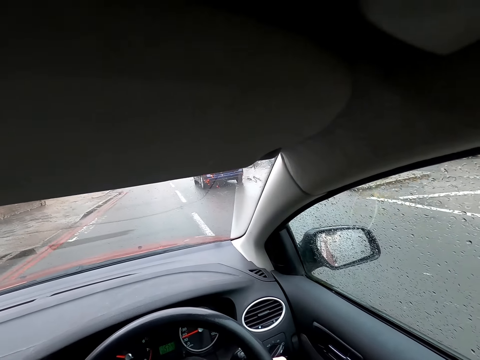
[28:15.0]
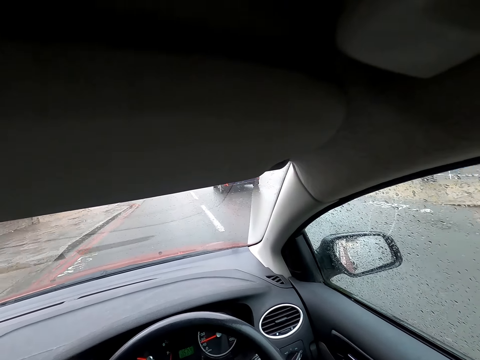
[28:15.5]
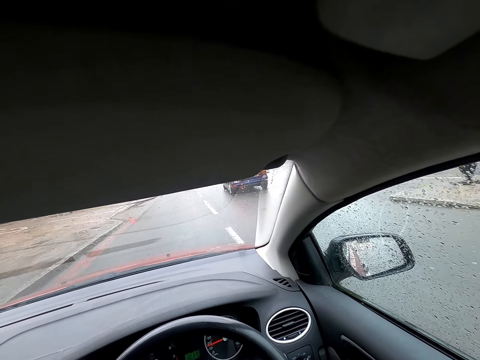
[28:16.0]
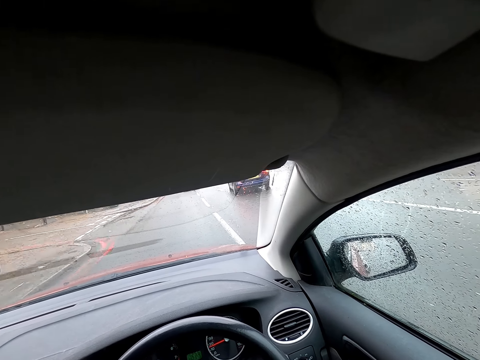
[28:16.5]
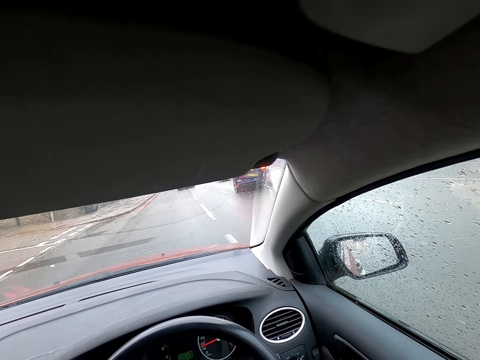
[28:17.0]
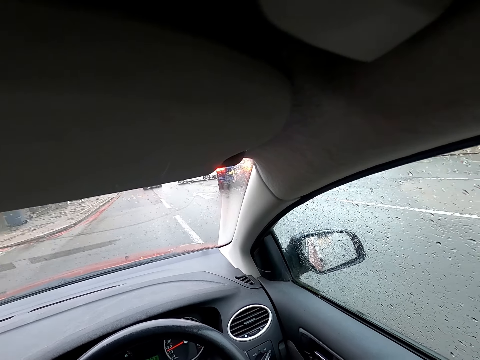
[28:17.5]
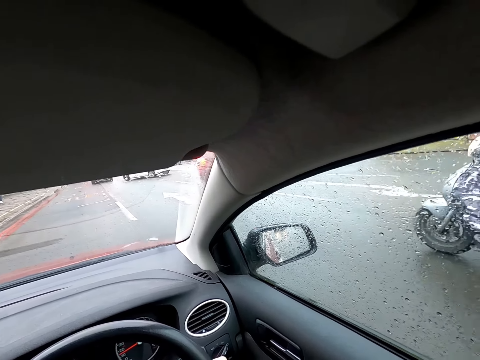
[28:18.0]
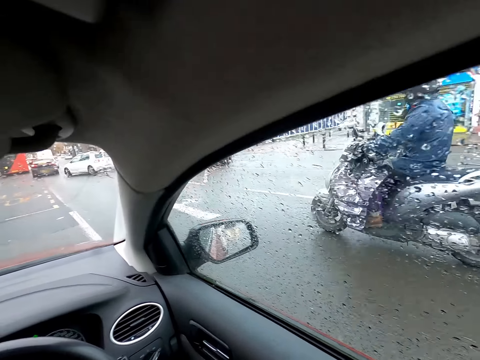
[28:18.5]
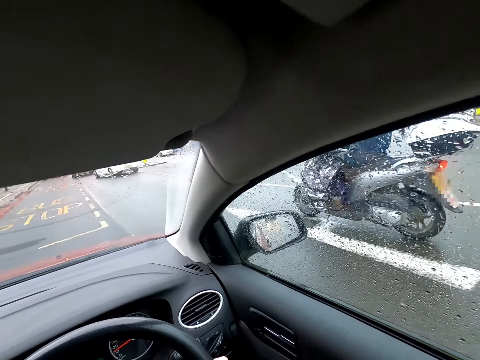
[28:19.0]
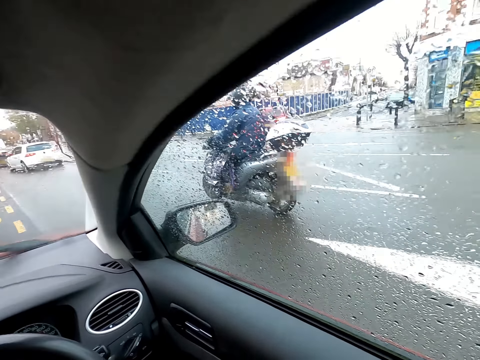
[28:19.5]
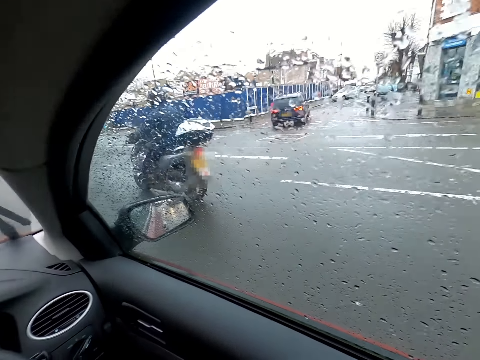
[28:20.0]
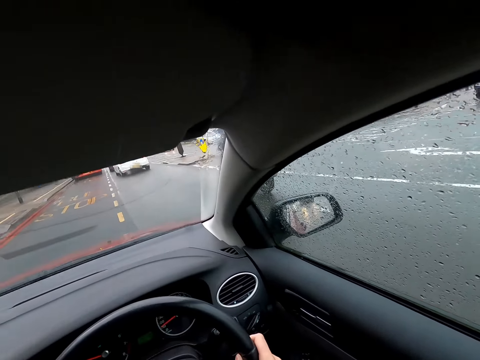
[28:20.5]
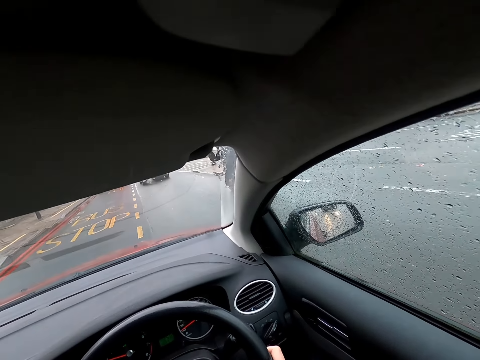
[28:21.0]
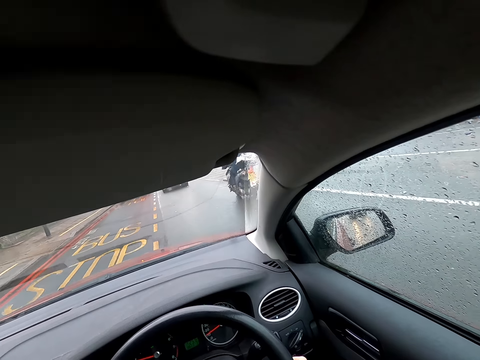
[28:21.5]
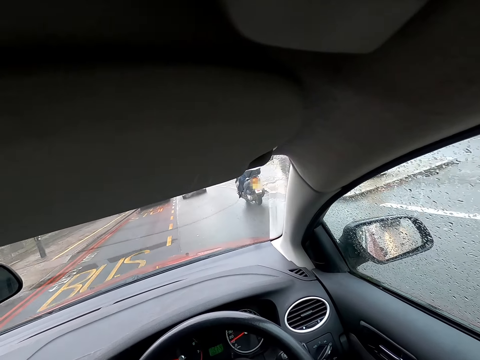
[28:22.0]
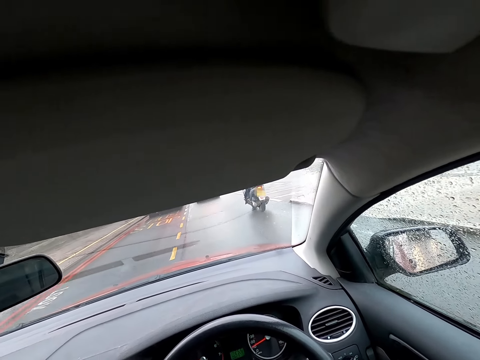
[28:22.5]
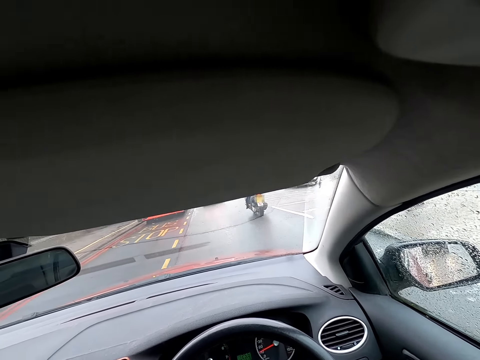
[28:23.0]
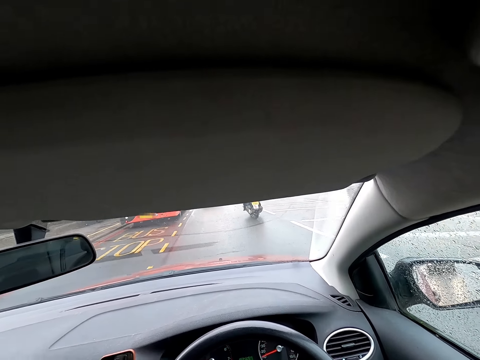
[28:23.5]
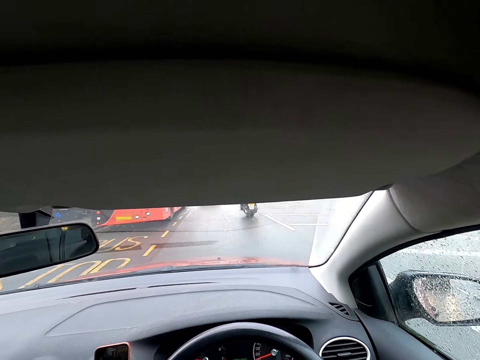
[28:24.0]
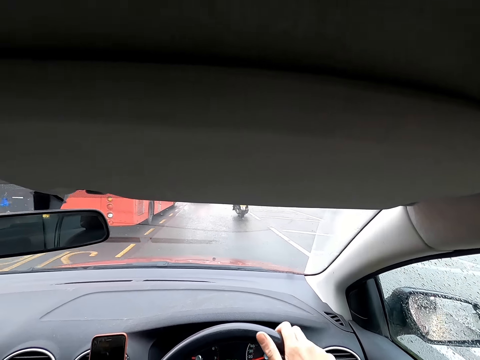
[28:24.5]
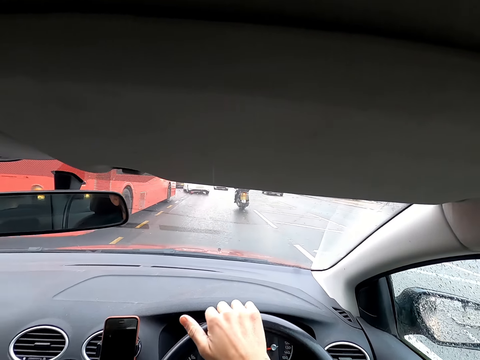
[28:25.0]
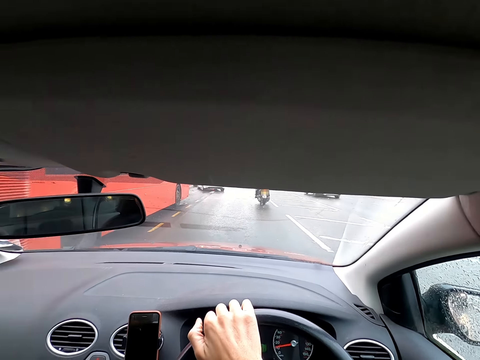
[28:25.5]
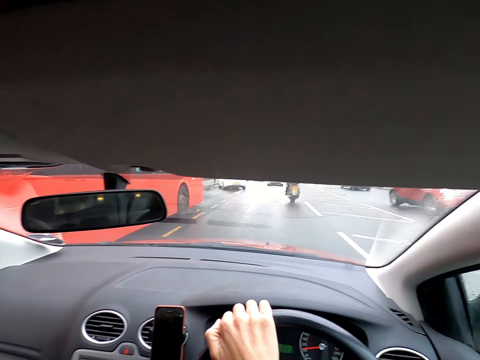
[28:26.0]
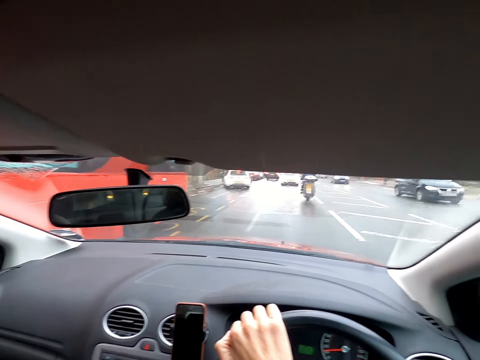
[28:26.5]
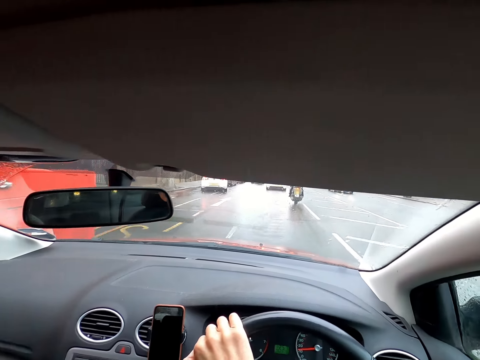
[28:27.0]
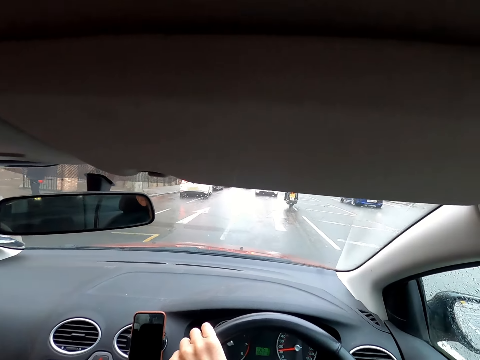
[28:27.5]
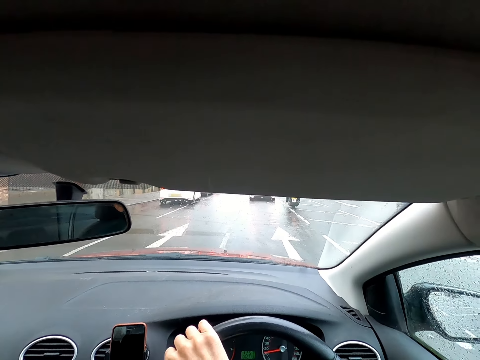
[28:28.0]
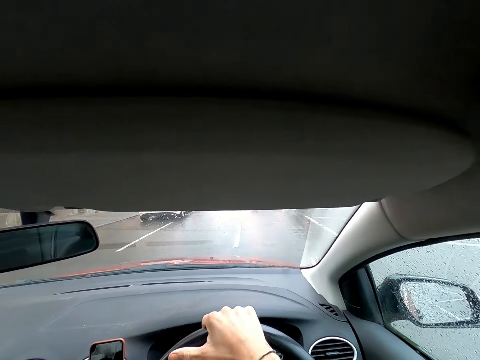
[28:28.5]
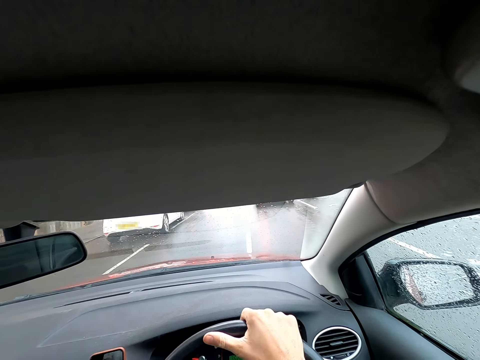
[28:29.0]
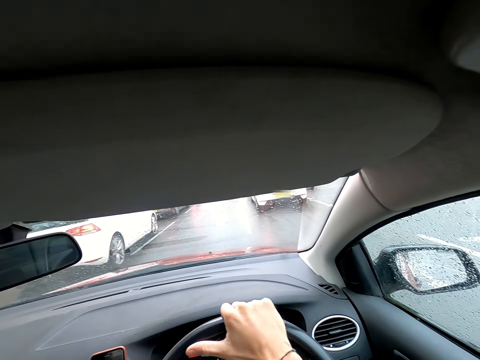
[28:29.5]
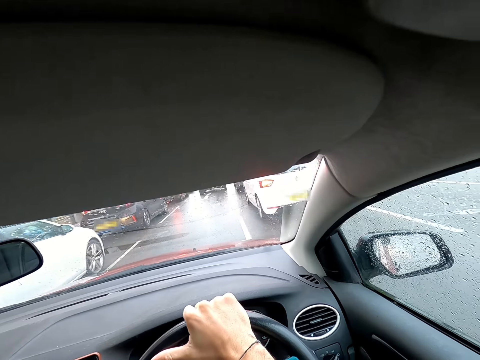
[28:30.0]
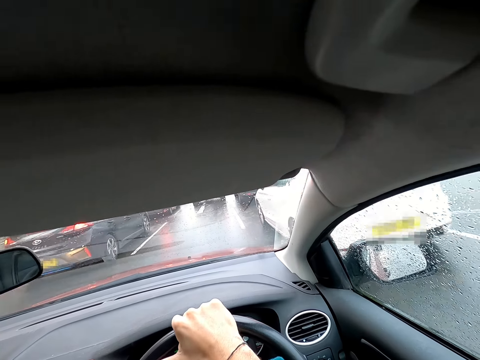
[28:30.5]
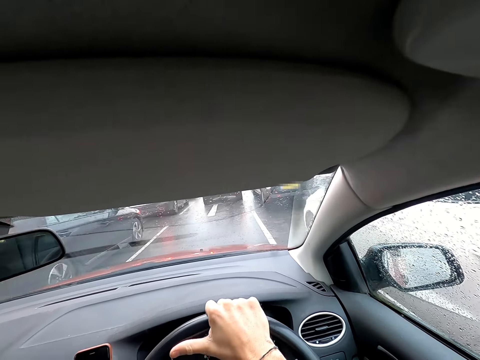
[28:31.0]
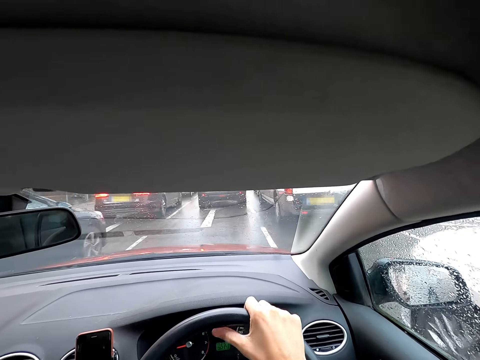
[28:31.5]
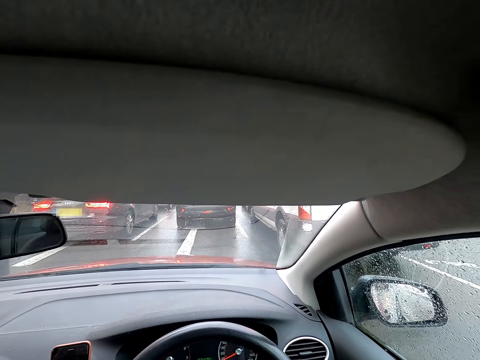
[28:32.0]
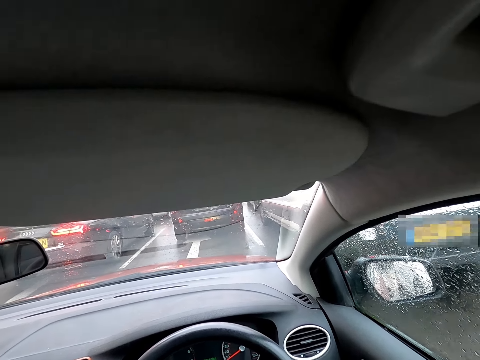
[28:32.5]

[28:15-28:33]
A man rode past the camera wearer on a bike. An orange car drives past the camera wearer. A blue car drives past the camera wearer.

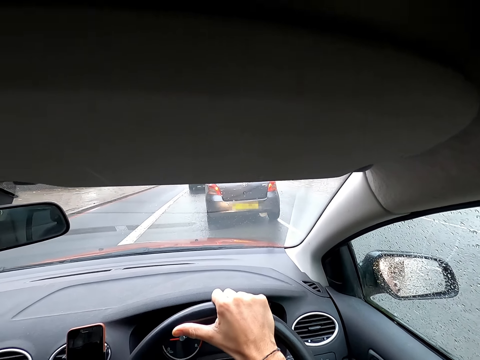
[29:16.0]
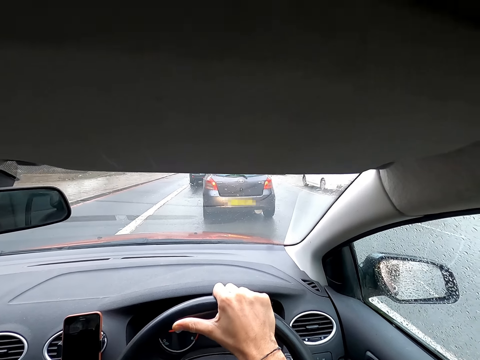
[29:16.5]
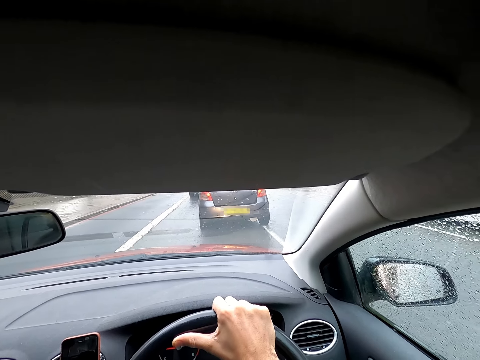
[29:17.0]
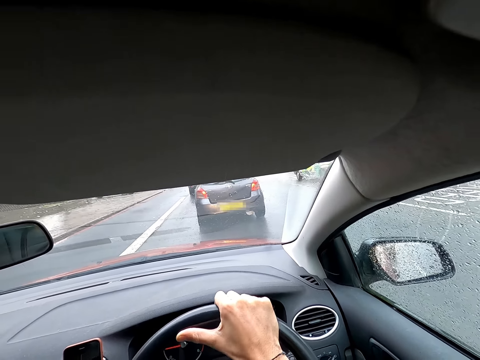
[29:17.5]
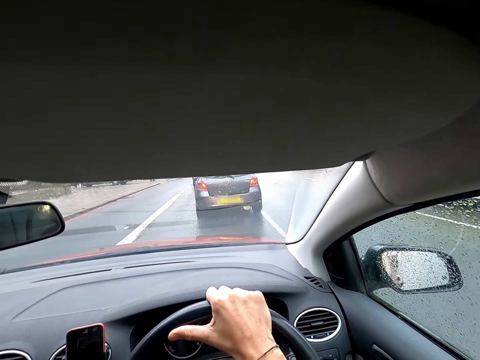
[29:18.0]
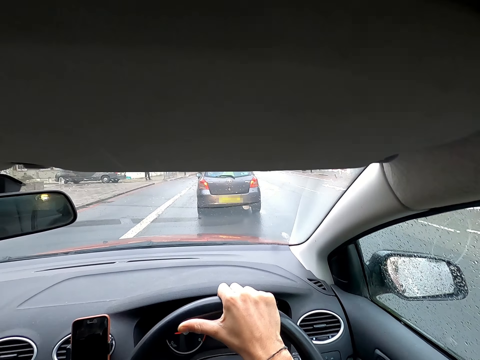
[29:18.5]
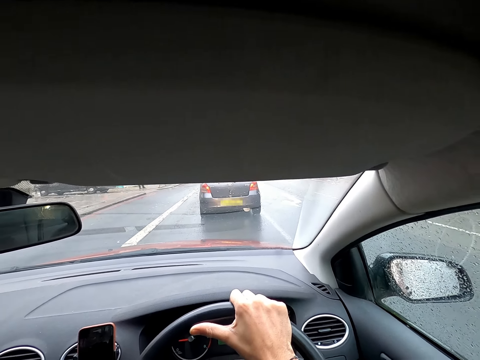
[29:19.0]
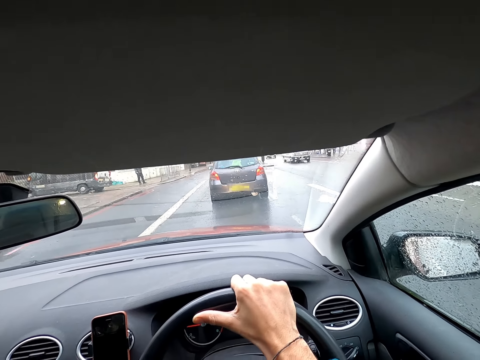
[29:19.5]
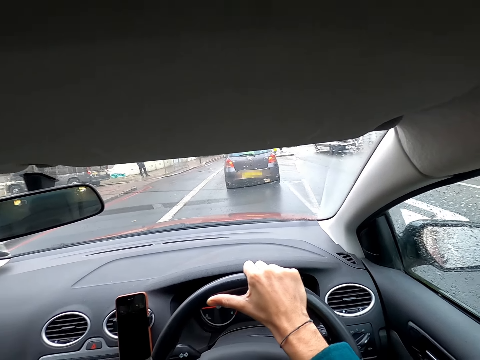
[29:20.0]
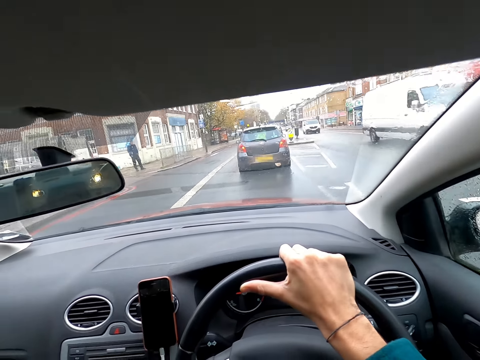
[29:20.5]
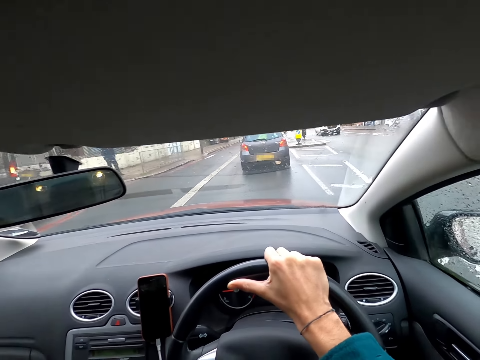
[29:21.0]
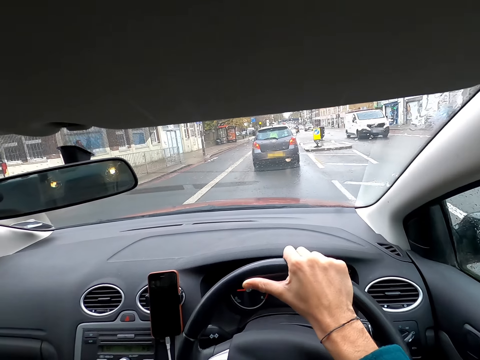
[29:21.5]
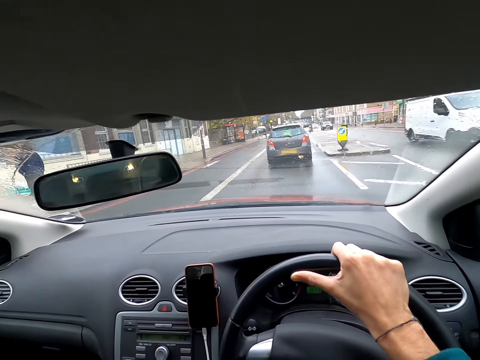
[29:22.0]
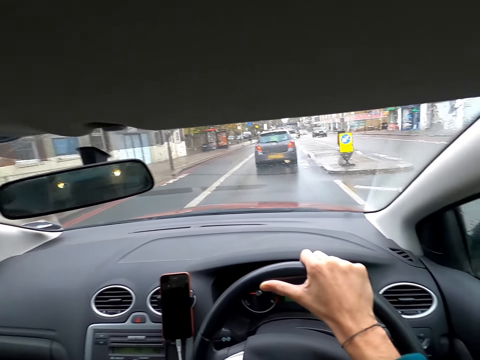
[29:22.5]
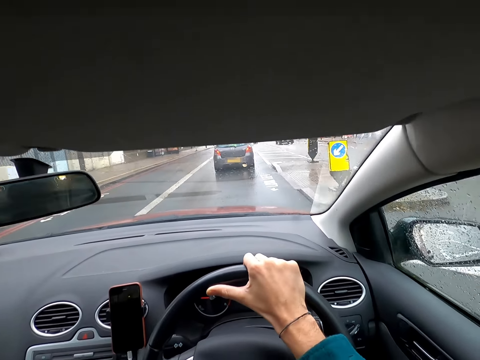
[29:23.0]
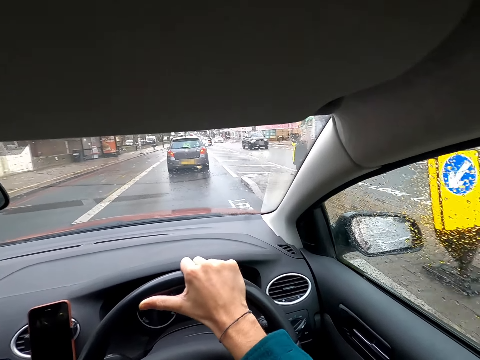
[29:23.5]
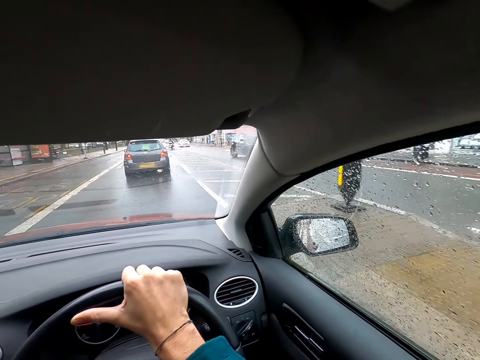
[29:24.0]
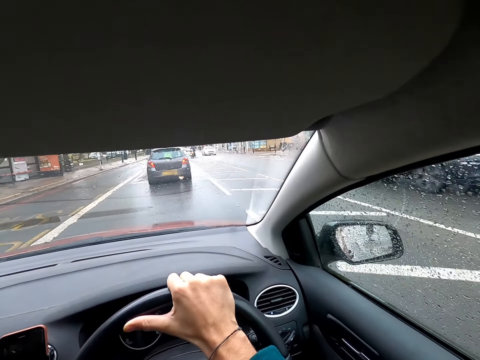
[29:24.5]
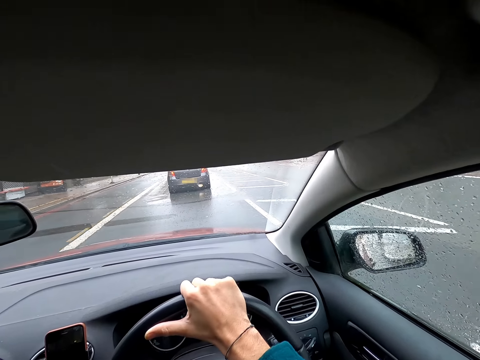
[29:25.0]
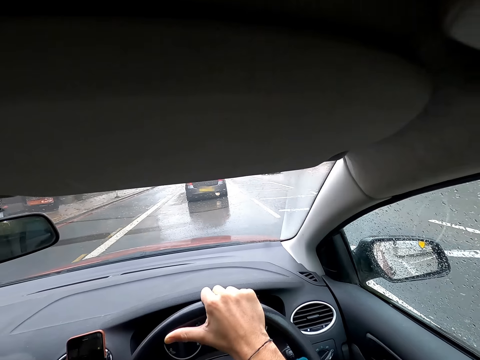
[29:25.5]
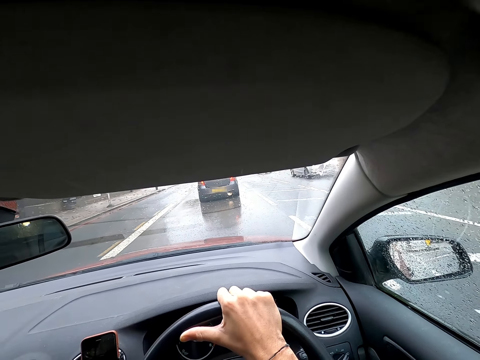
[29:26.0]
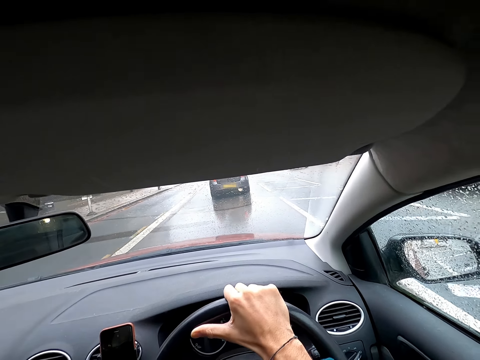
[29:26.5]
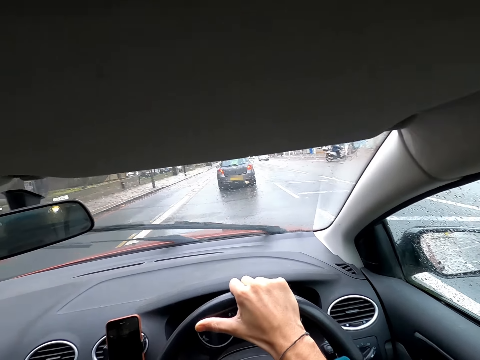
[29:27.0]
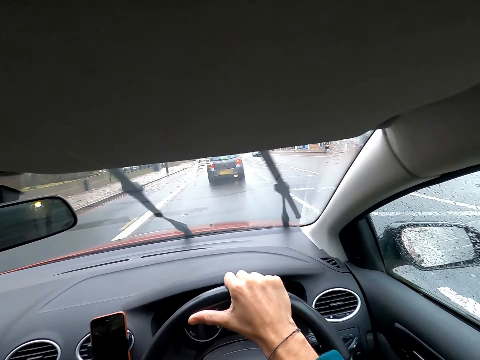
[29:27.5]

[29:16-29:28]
A white car drives past the camera wearer. A white bus drives past the camera wearer. A white bus drives past the camera wearer again. A black SUV drives past the camera wearer. A white car drives past the camera wearer.
